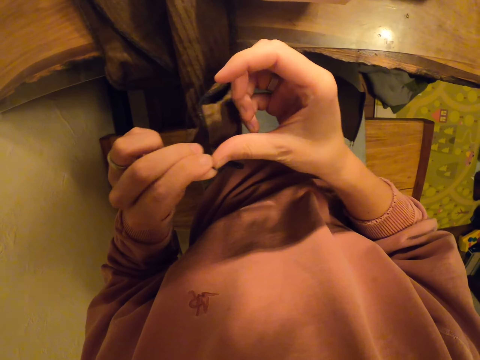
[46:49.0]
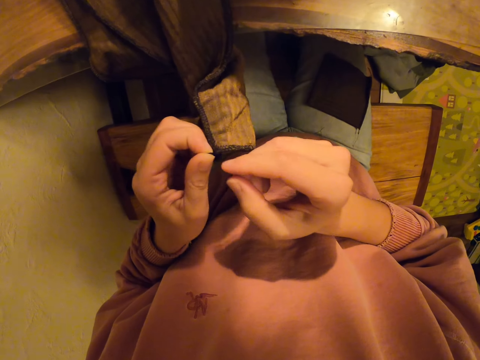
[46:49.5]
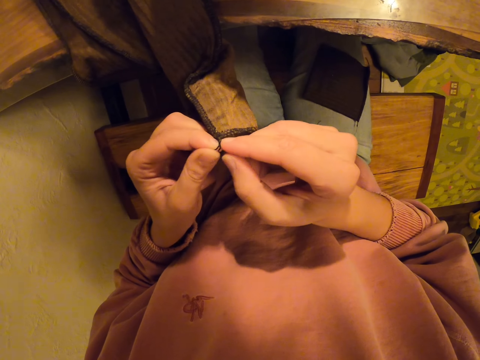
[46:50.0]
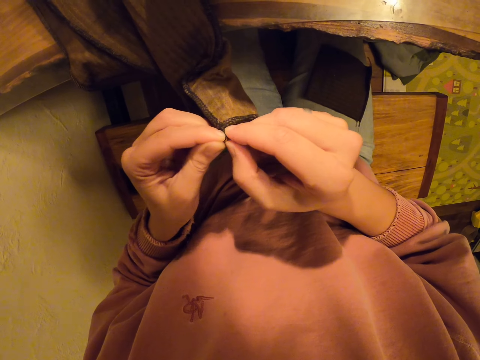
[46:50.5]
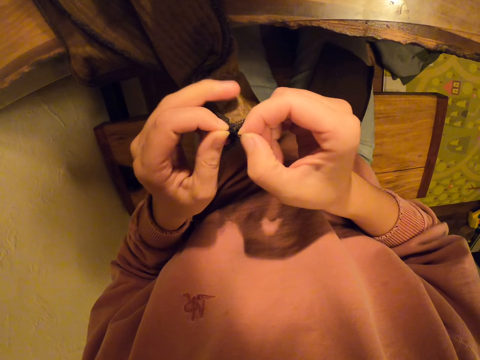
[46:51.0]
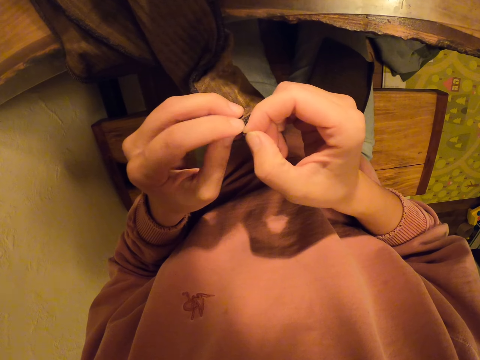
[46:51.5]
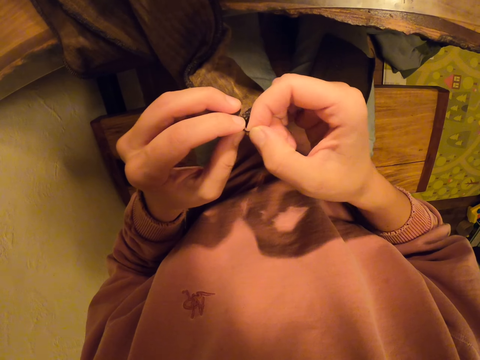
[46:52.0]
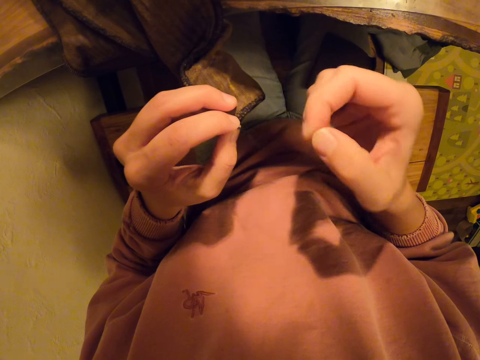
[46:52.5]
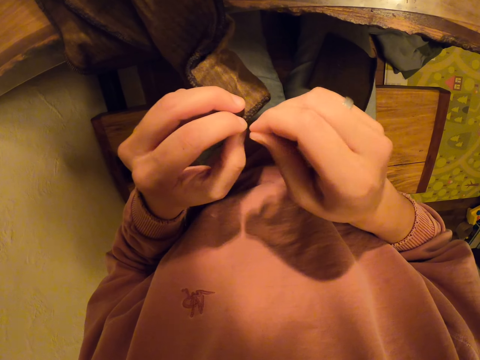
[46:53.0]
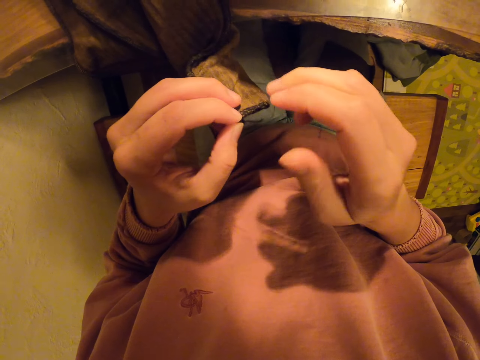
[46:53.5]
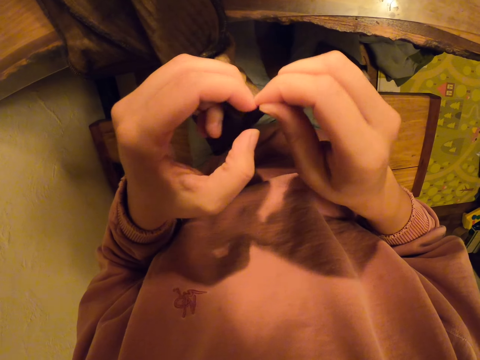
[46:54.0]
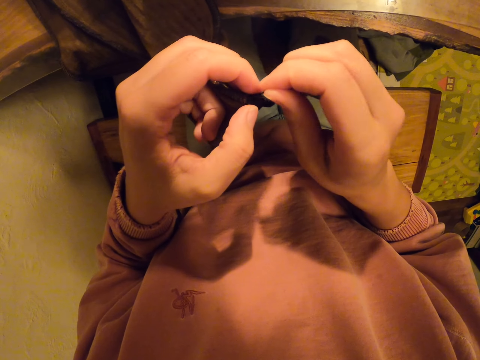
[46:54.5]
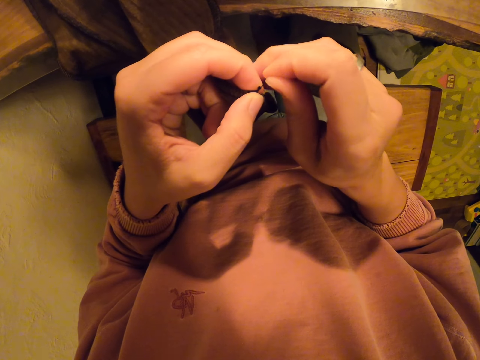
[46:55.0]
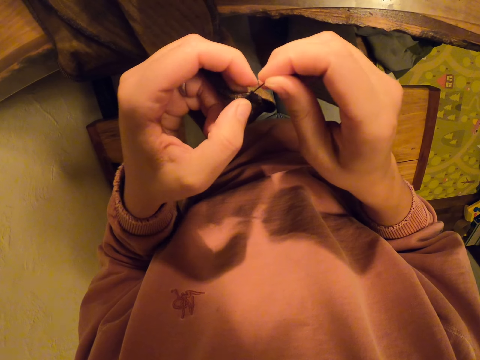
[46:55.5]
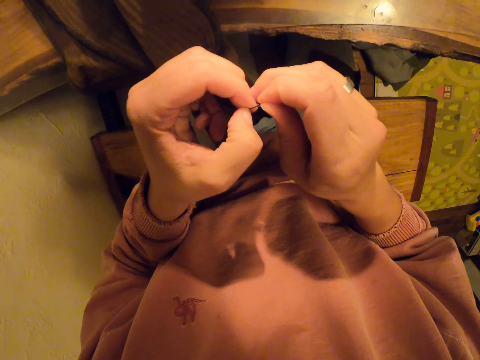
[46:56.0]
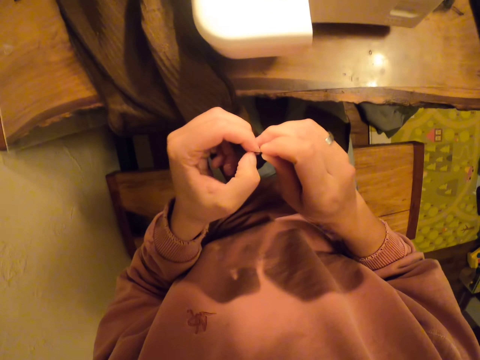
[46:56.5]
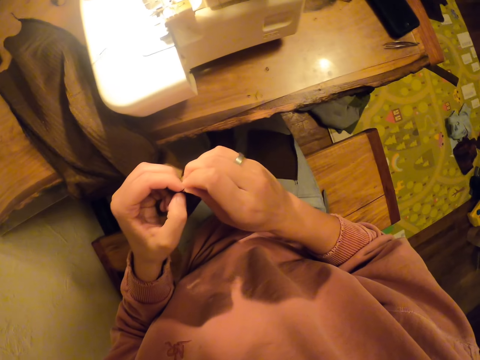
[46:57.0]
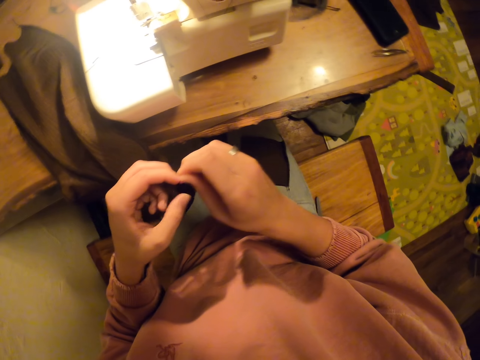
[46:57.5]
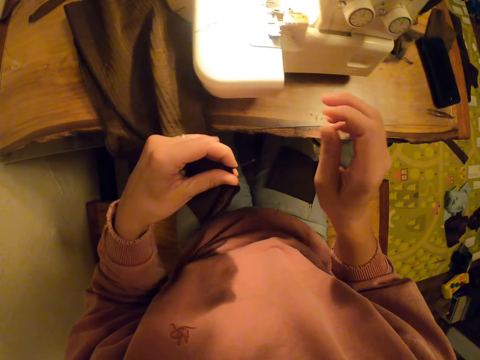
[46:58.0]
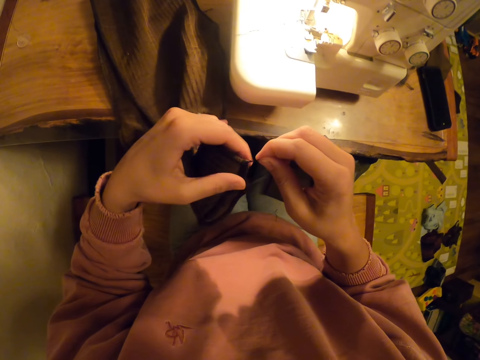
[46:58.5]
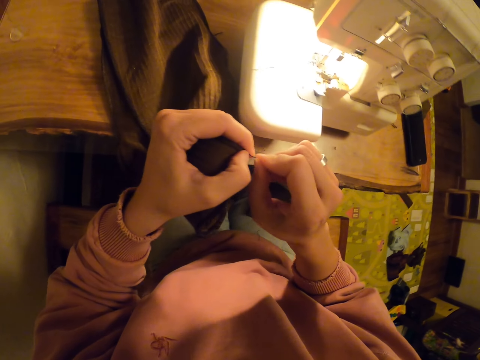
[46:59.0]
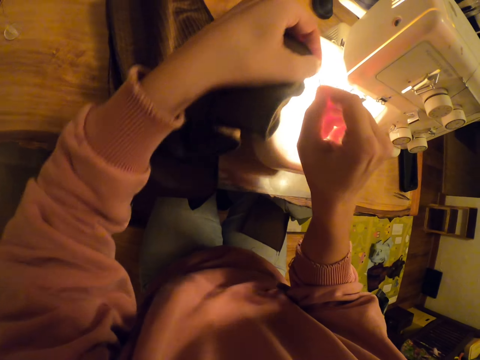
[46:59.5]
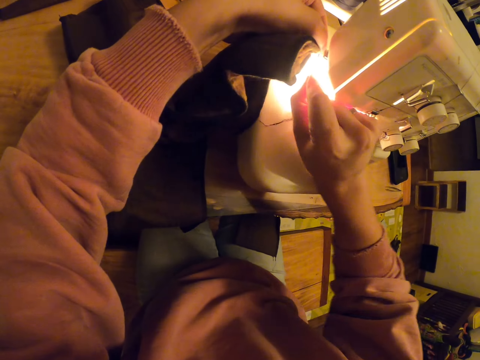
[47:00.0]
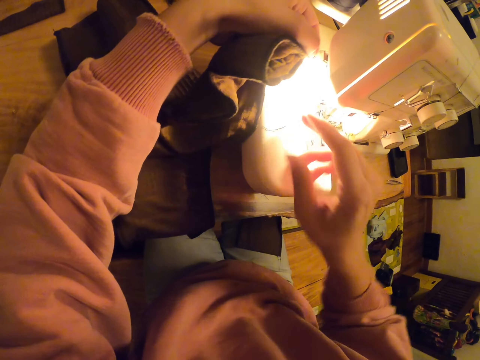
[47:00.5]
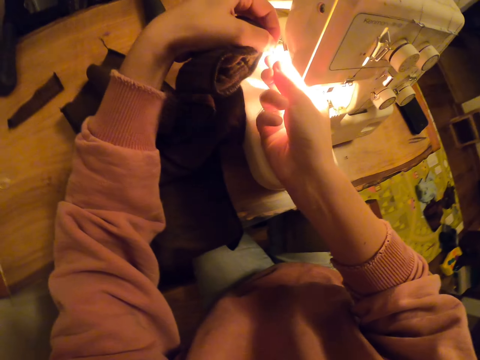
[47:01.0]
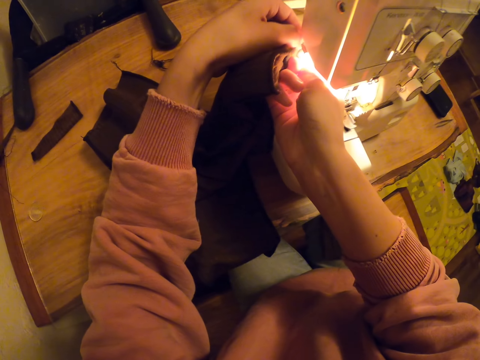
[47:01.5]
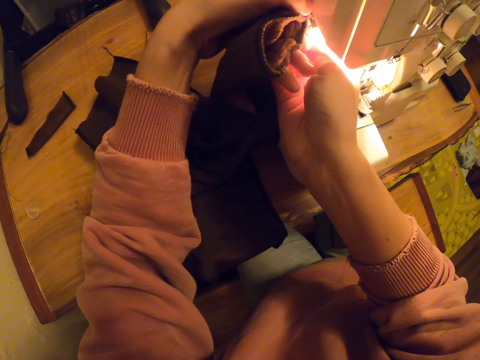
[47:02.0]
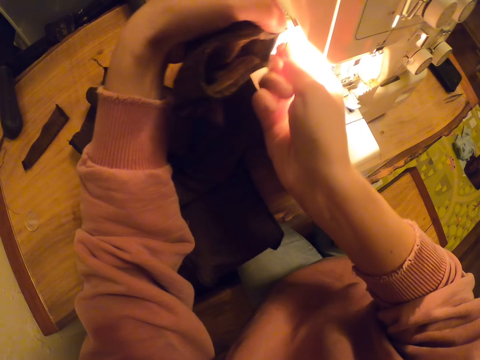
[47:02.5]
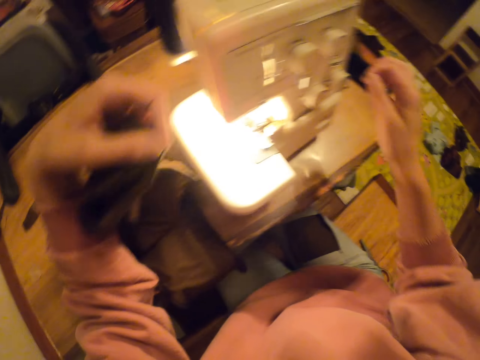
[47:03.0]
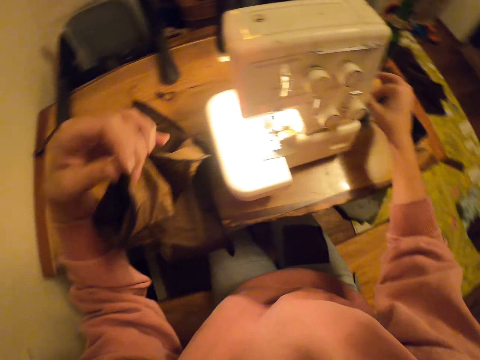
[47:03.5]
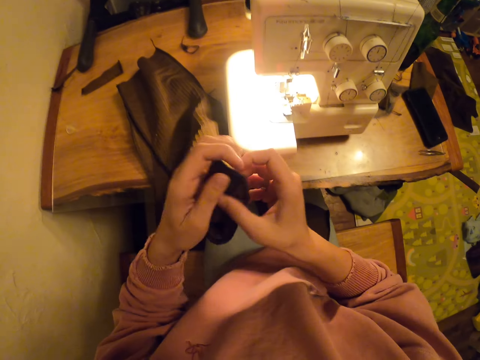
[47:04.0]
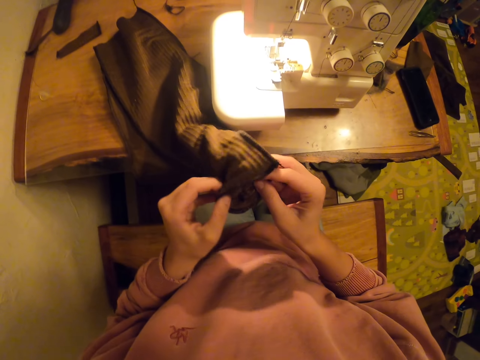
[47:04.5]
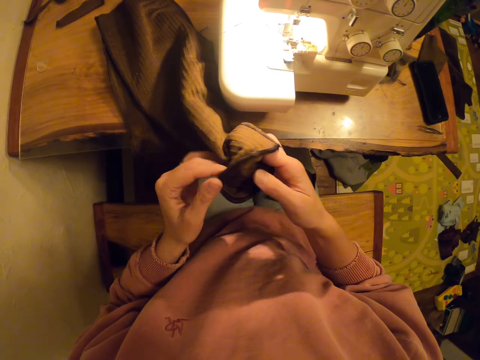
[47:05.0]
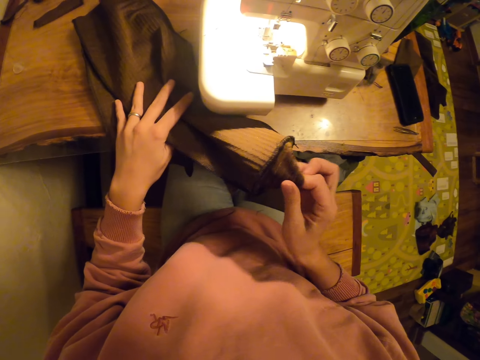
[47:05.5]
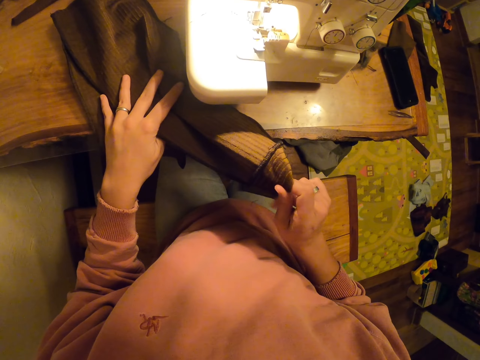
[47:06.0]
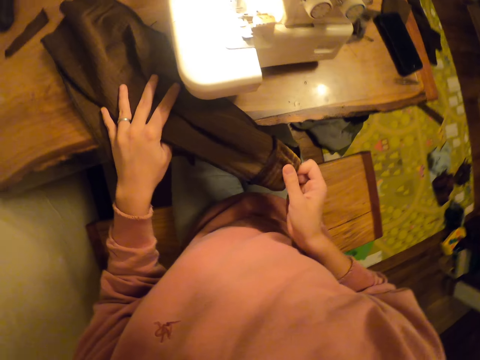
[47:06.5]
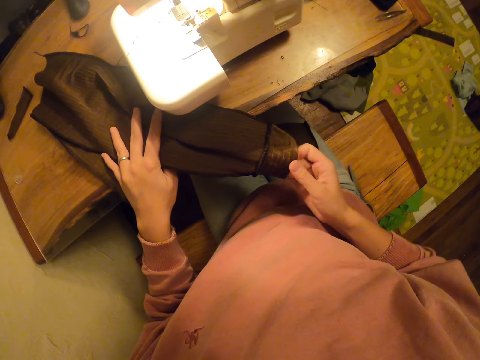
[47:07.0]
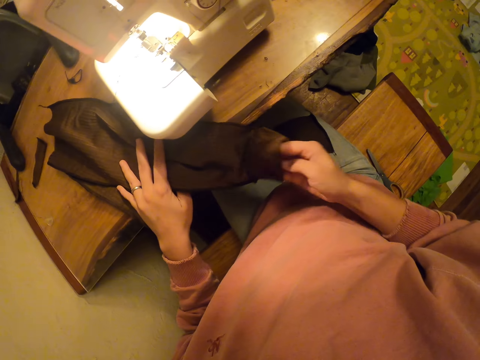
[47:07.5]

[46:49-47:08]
The camera wearer cuts the thread. They throw the thread, align the cloth and adjust the cloth.

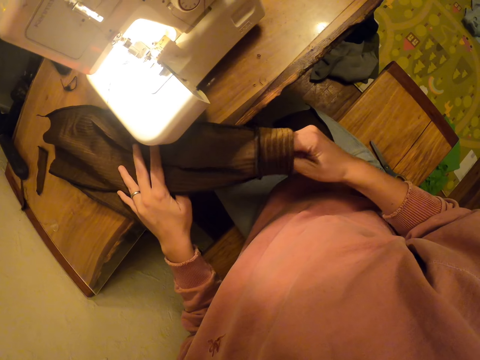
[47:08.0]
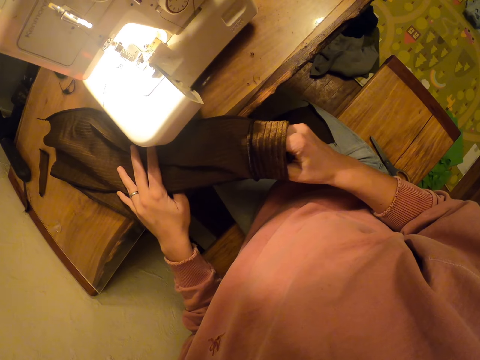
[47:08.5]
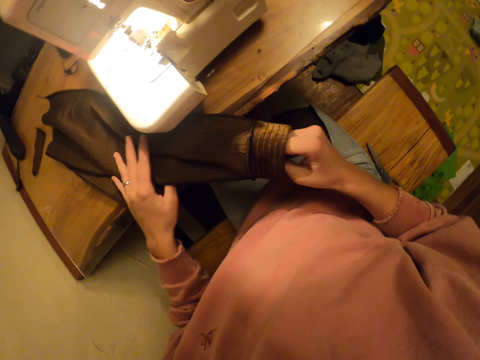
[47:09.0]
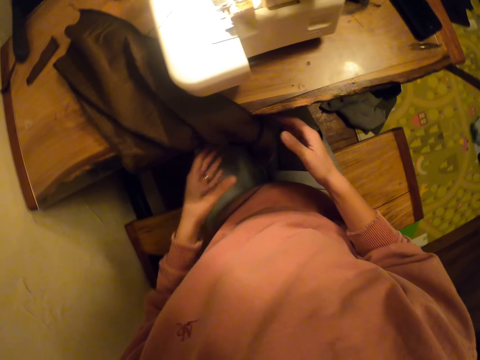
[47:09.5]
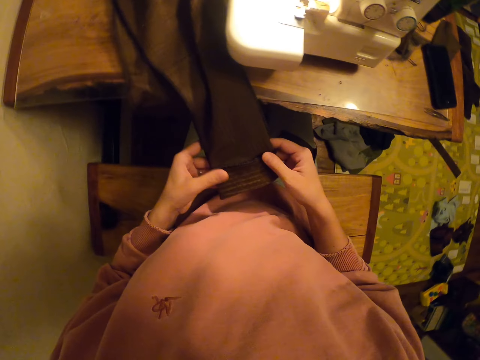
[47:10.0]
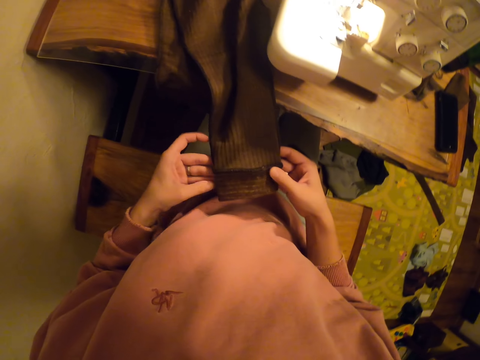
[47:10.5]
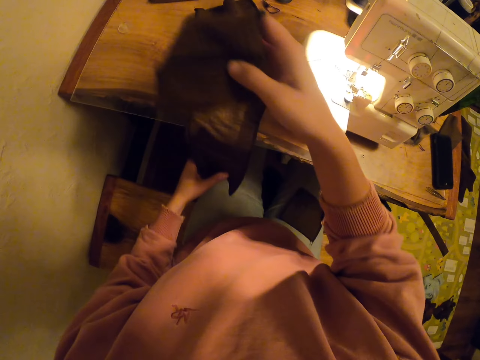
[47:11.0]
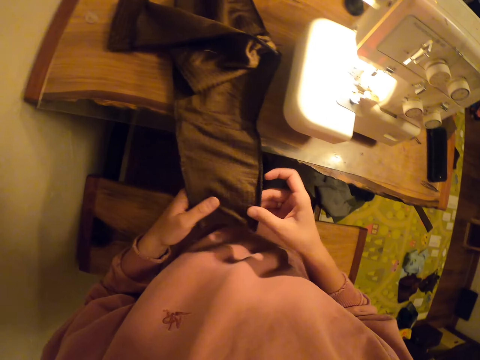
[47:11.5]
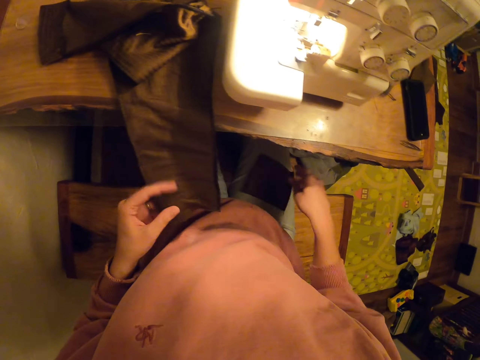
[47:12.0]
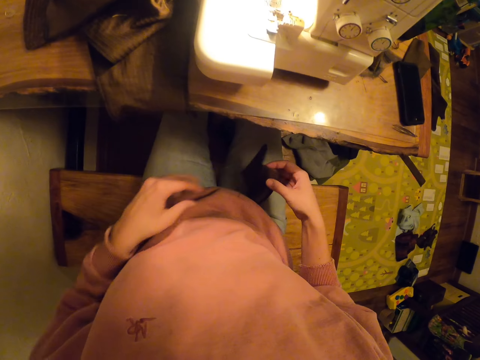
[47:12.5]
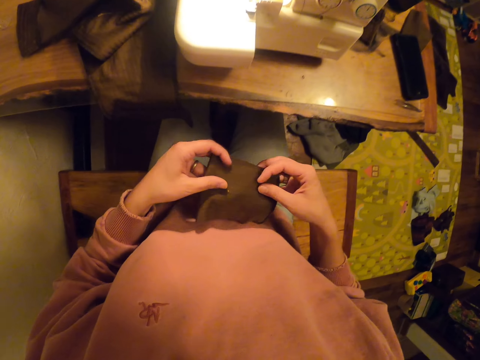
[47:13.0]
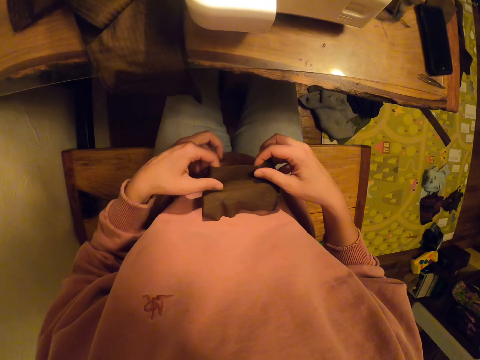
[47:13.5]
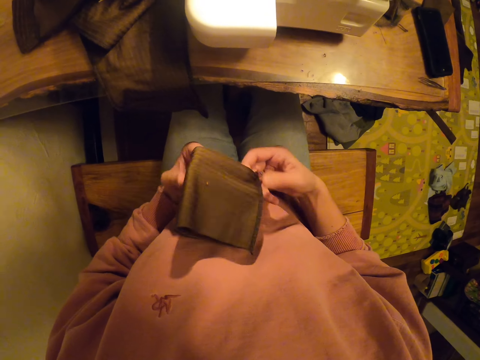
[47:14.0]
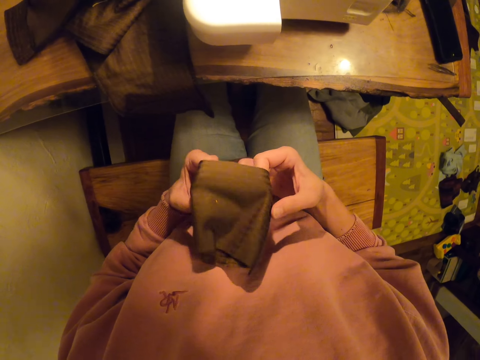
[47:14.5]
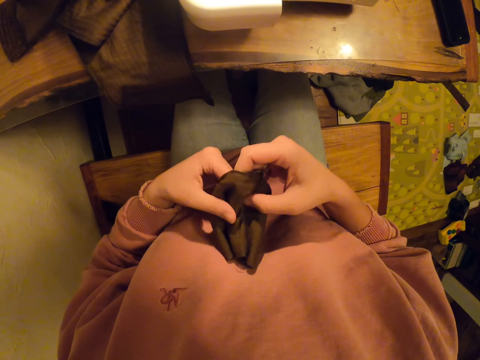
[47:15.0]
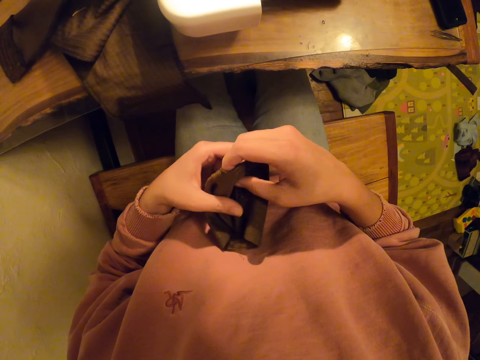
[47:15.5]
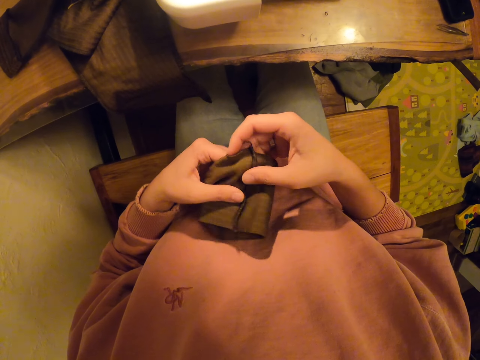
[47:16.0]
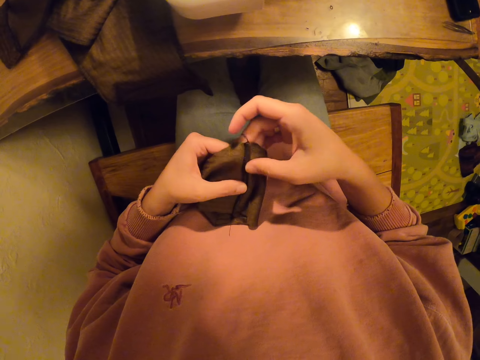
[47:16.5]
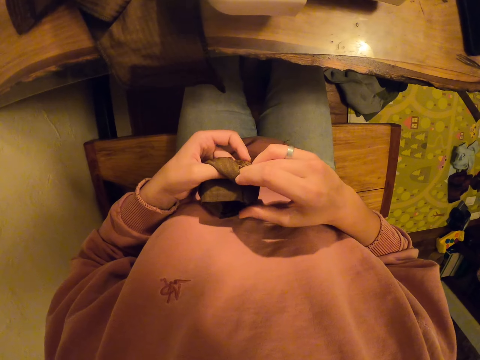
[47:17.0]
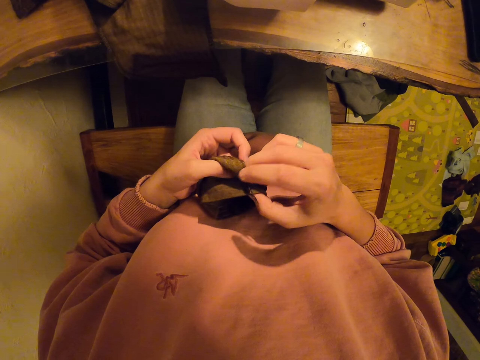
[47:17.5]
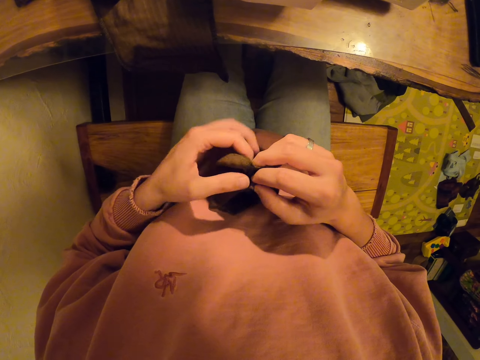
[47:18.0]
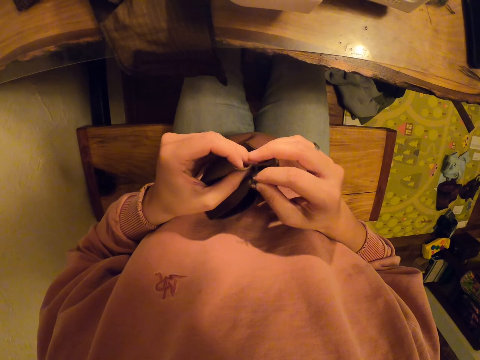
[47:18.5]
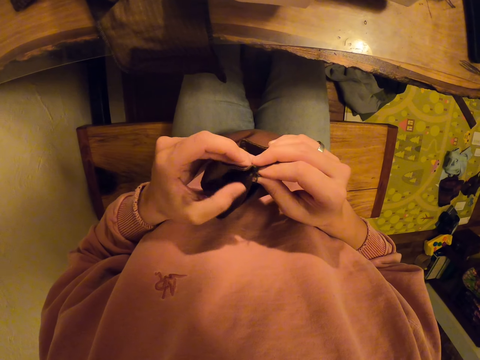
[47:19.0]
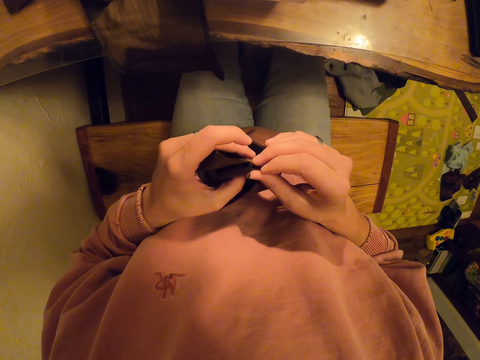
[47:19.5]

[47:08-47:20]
The camera wearer picks a piece of cloth or material. They adjust the piece of material. They fold the cloth.
